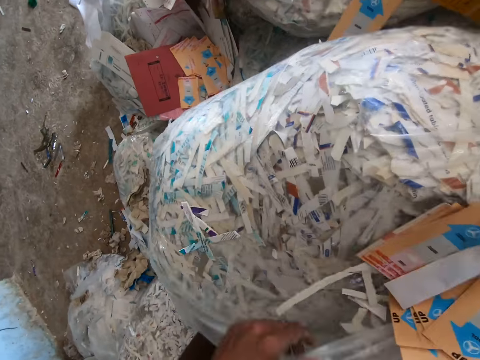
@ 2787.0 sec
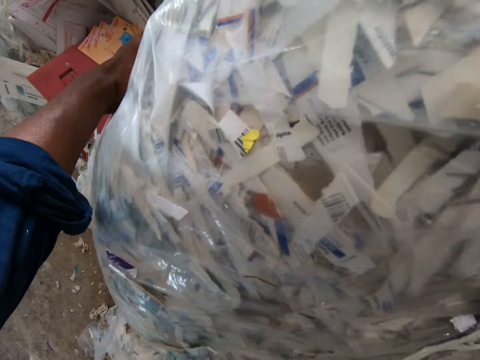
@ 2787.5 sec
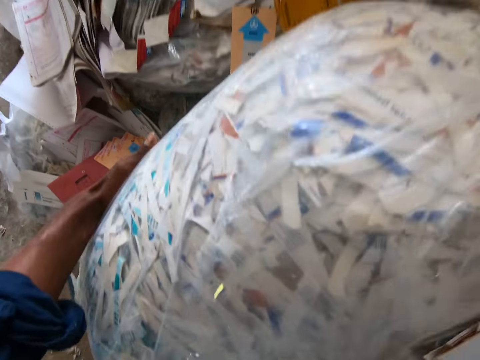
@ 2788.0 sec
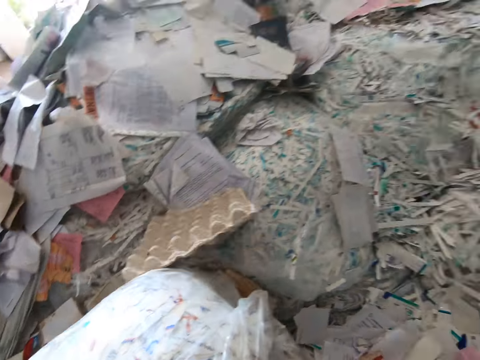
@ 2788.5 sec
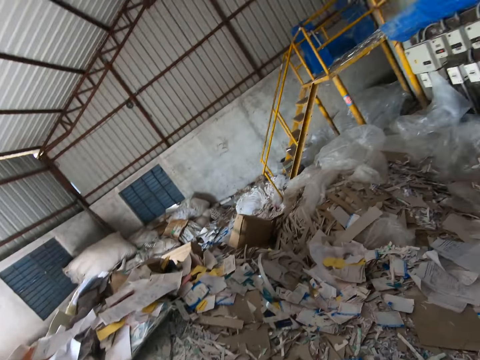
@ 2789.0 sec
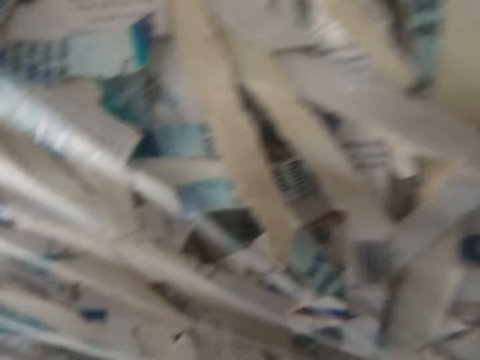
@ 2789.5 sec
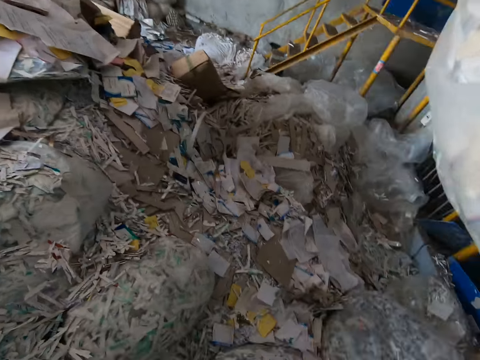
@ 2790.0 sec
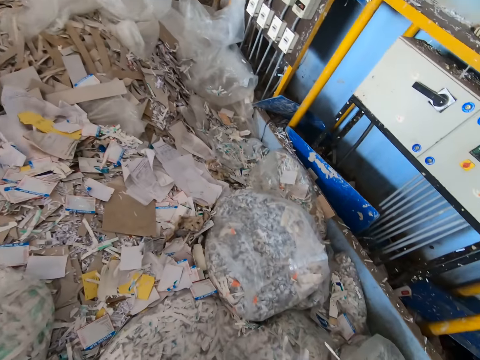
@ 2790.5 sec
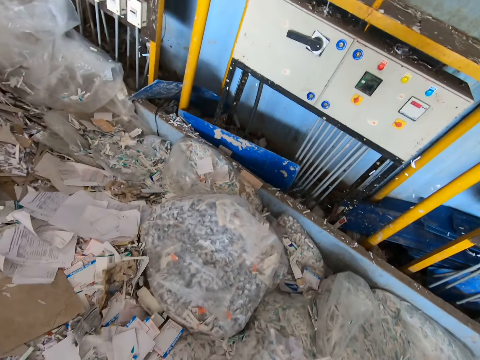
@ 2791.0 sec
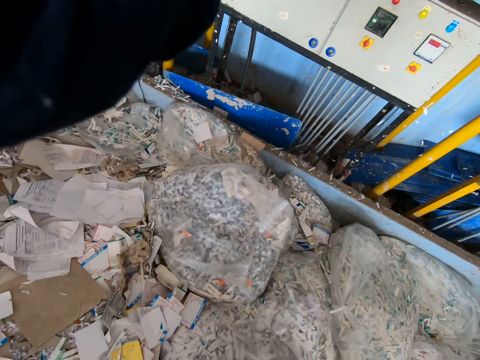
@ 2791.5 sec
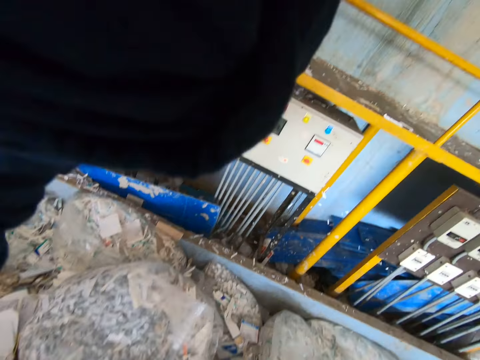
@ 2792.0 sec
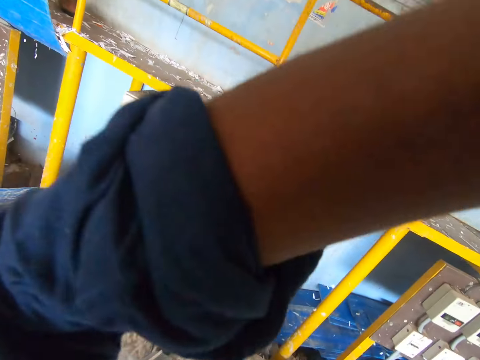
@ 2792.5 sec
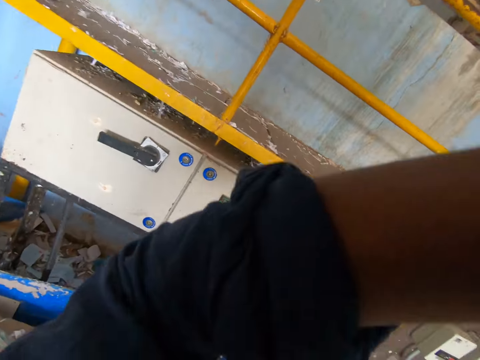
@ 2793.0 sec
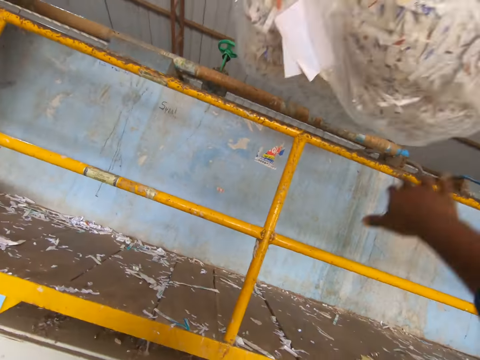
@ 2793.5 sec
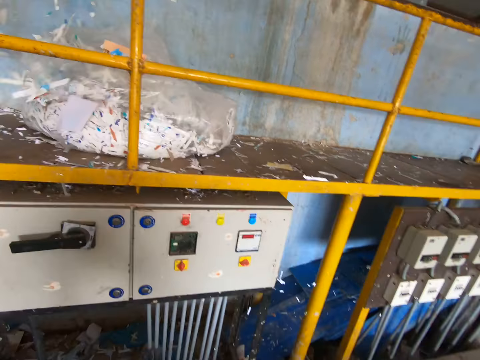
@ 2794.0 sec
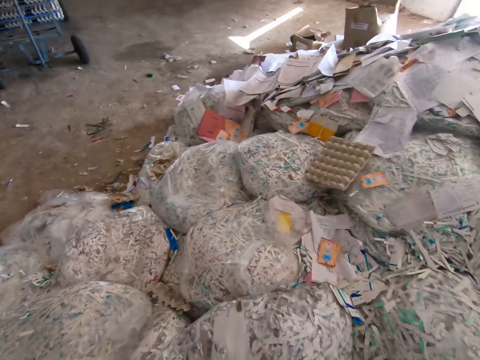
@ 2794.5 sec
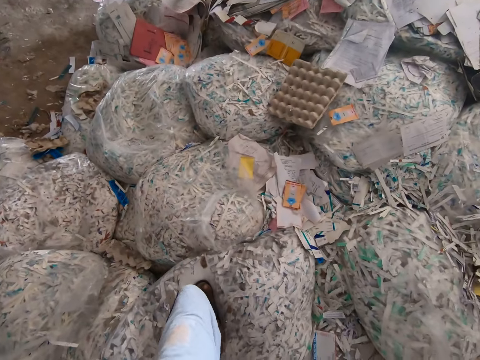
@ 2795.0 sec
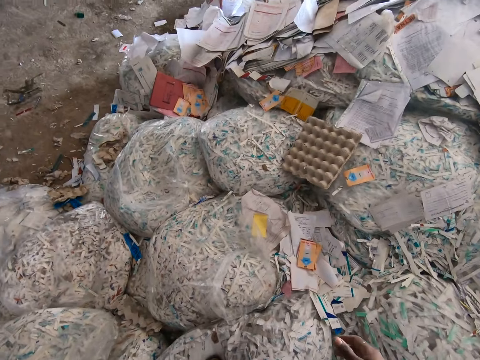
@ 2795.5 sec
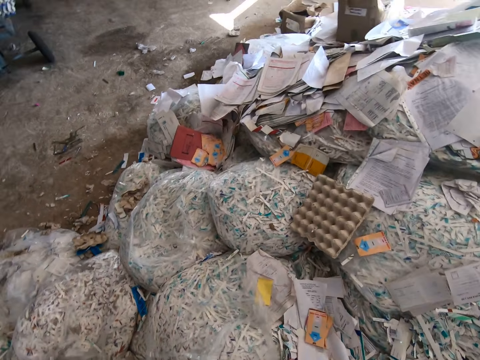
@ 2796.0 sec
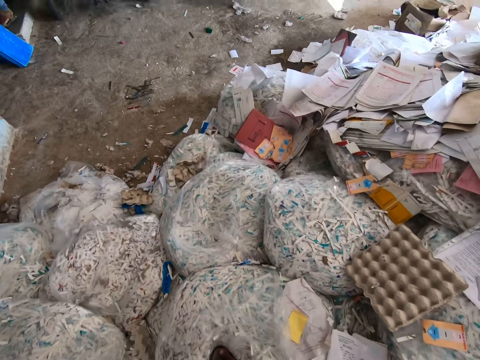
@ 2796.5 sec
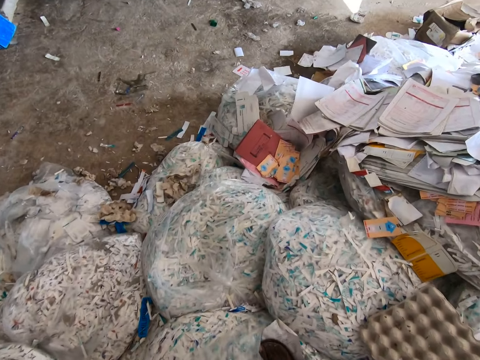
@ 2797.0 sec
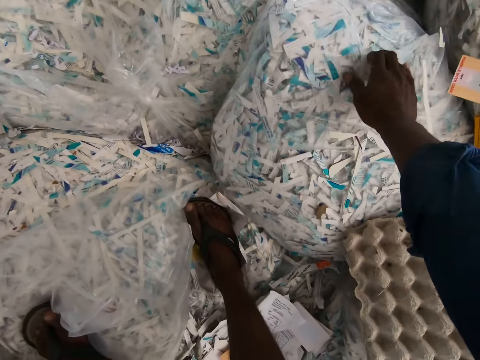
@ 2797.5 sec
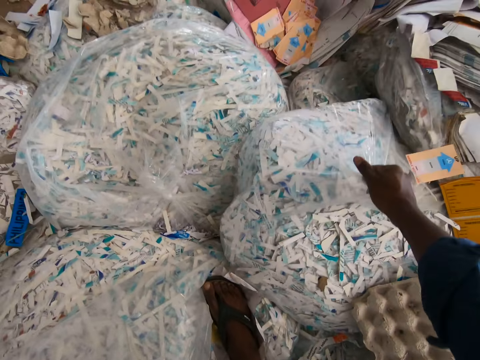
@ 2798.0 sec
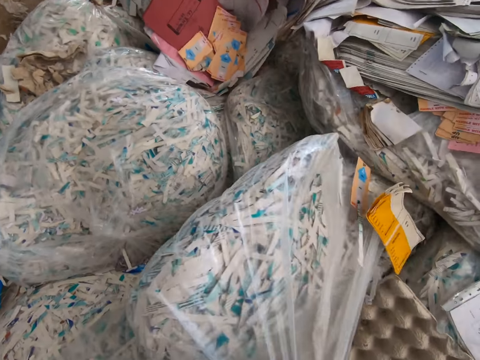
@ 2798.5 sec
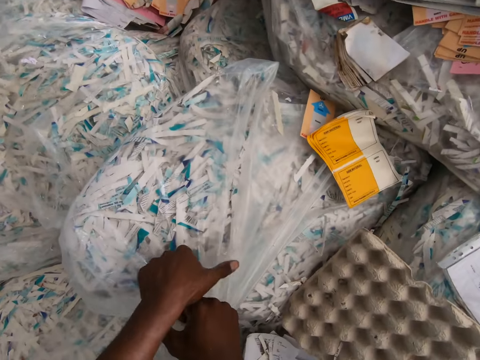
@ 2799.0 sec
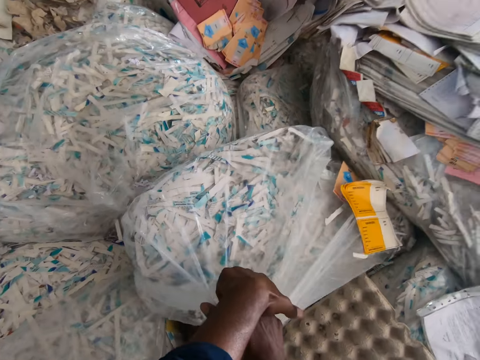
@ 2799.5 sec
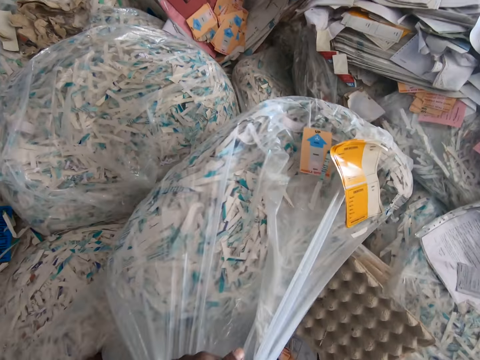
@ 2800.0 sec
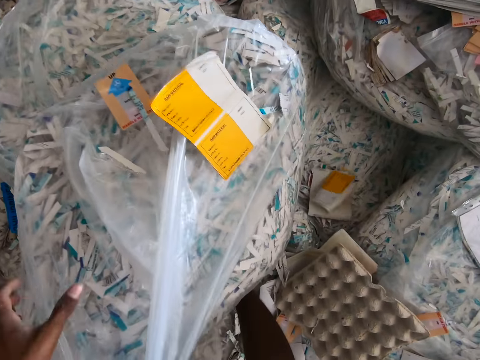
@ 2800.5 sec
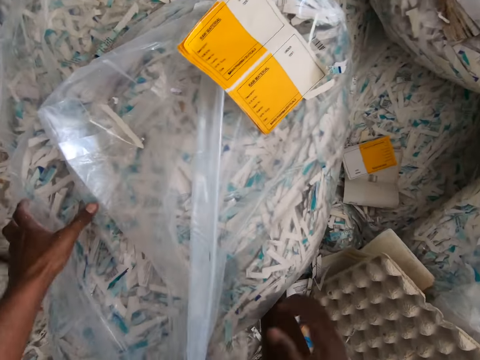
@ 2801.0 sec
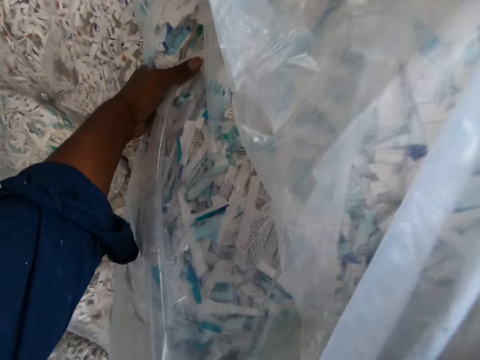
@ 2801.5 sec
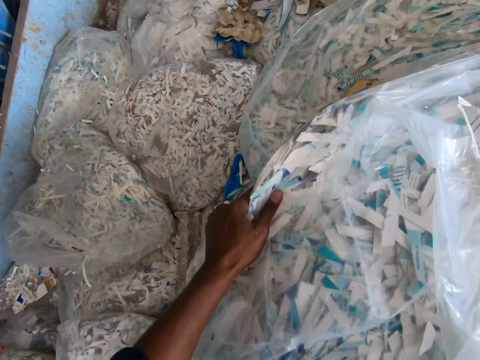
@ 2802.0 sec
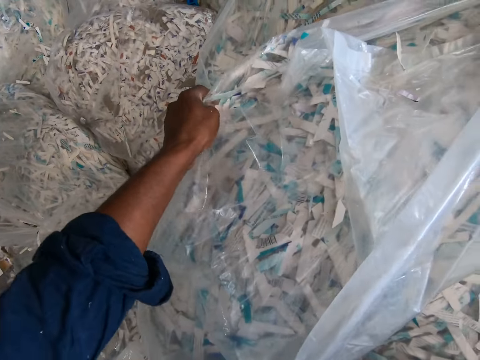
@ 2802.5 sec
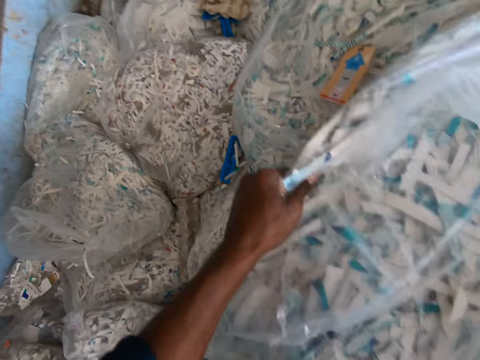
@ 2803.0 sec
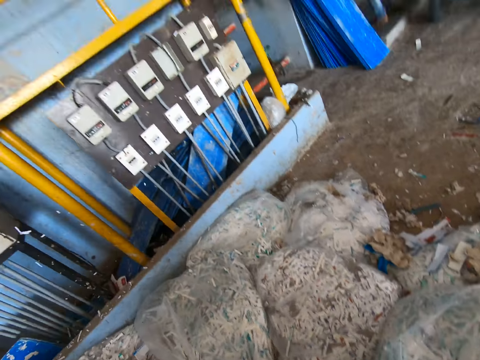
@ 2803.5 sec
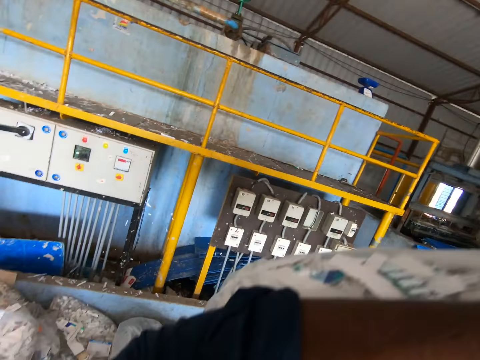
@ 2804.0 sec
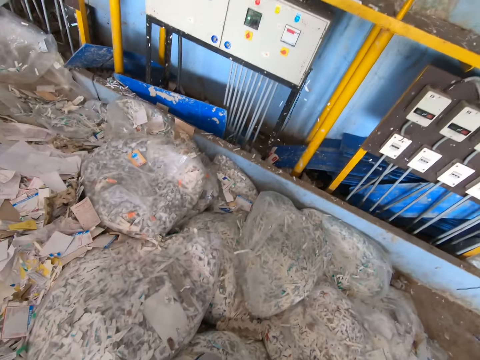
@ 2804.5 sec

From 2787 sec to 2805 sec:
The camera wearer carries the plastic bag with both hands. He throws the plastic bag on a decking with both hands. He pulls a plastic bag on the heap with his right hand. He pulls the plastic bag on the heap with both hands. He carries the plastic bag with both hands.

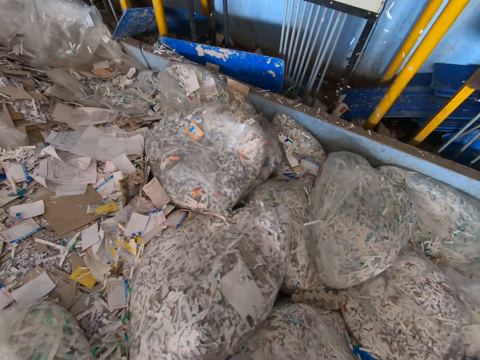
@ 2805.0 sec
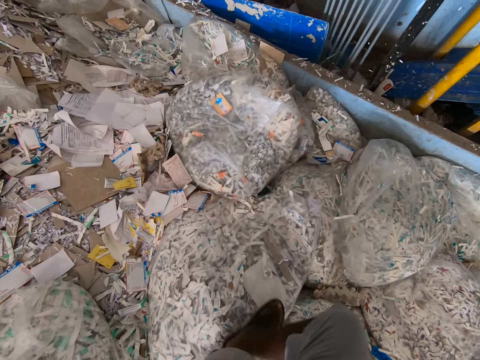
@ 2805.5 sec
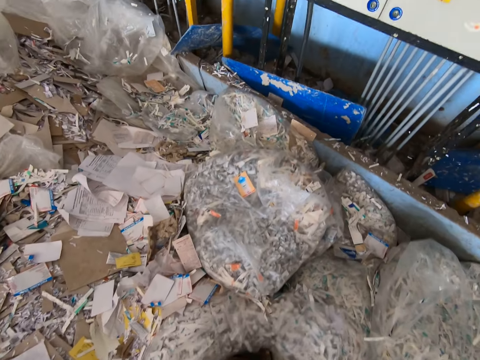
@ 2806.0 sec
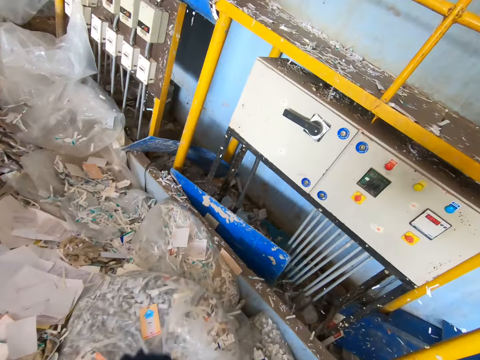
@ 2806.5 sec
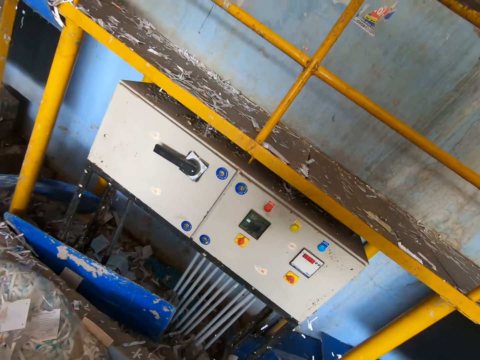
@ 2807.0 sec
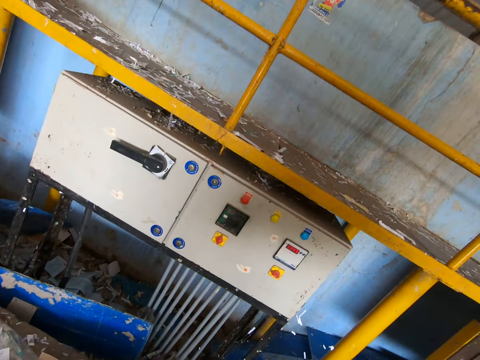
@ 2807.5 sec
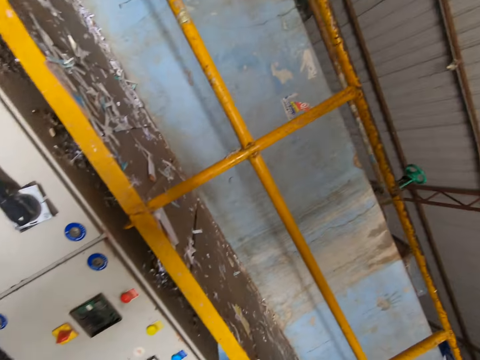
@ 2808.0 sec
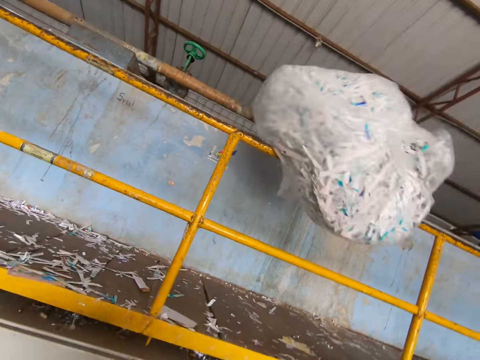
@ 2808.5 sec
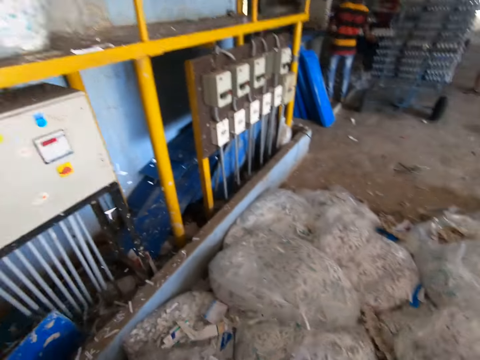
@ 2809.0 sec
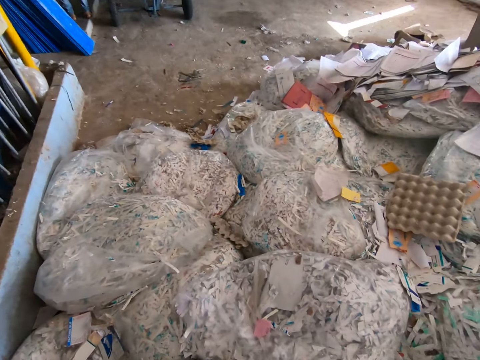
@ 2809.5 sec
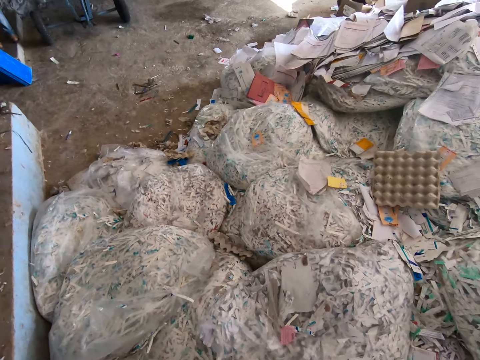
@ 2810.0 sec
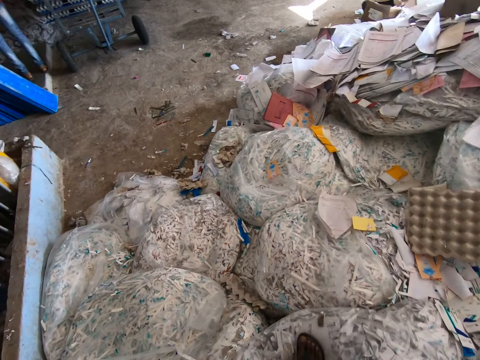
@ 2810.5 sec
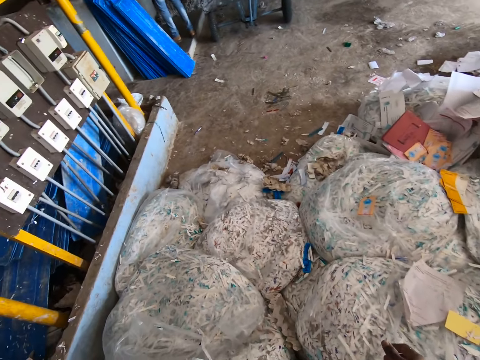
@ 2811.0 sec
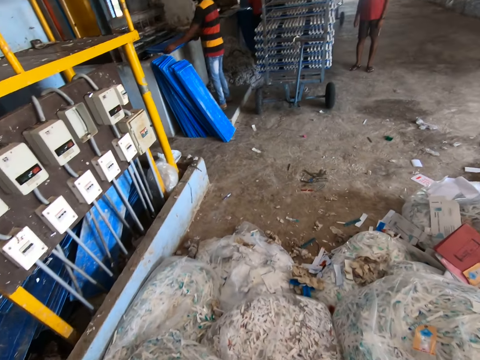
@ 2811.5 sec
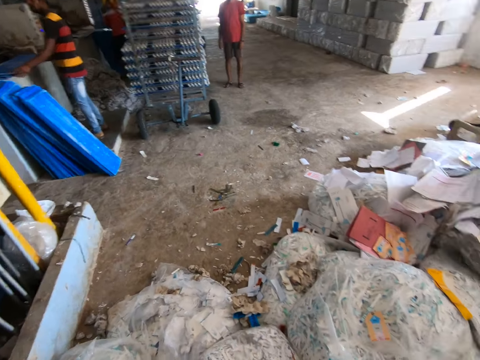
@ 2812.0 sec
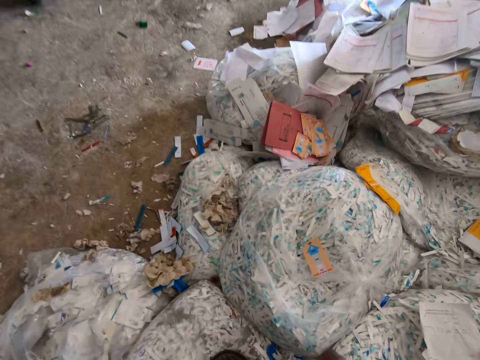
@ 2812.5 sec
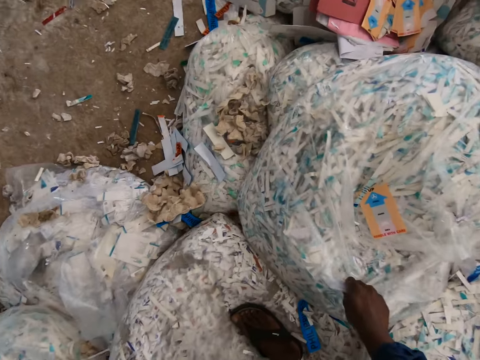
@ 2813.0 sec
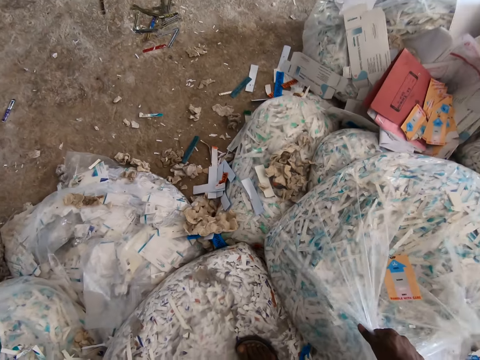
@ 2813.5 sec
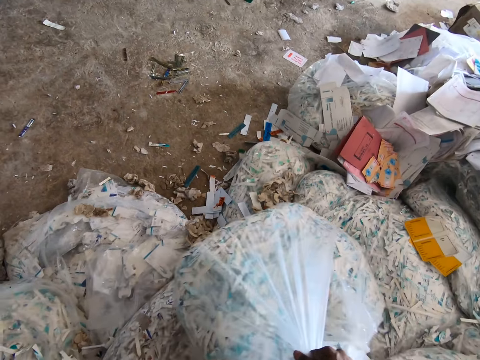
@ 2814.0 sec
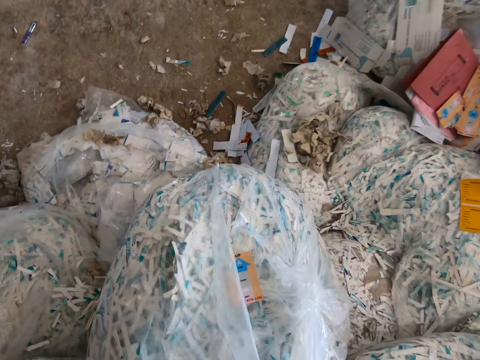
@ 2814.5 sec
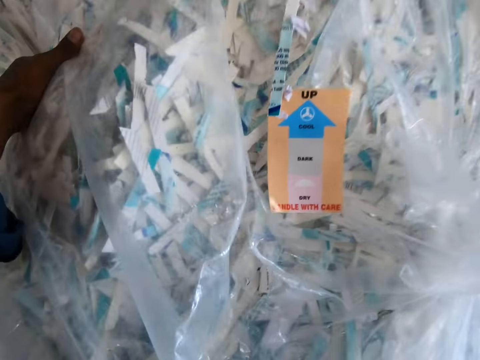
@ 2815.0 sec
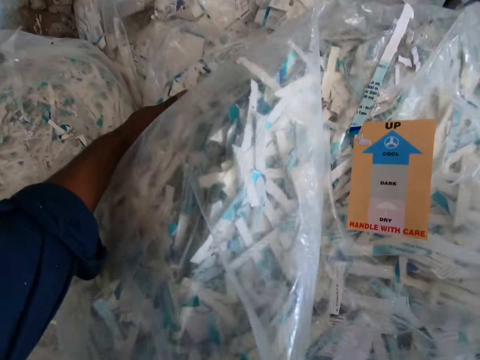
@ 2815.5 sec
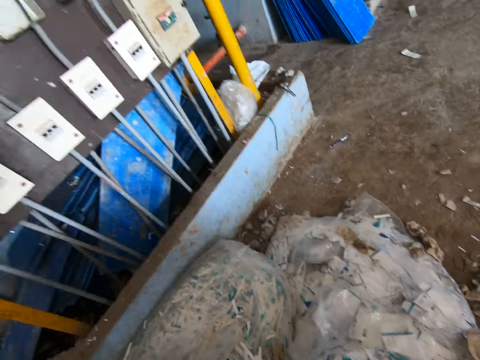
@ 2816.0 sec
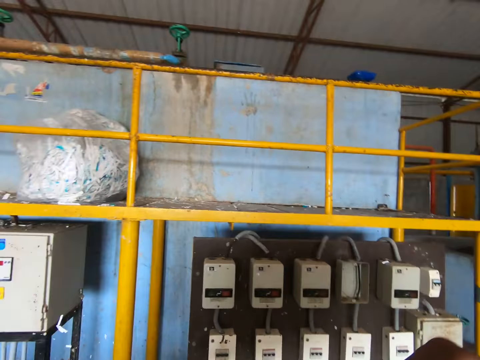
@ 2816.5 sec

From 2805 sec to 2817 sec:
The camera wearer throws the plastic bag on the decking with both hands. He pulls a plastic bag on the heap with his right hand. He carries the plastic bag with both hands.
